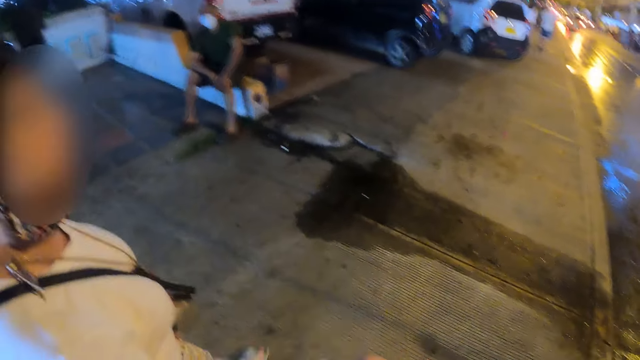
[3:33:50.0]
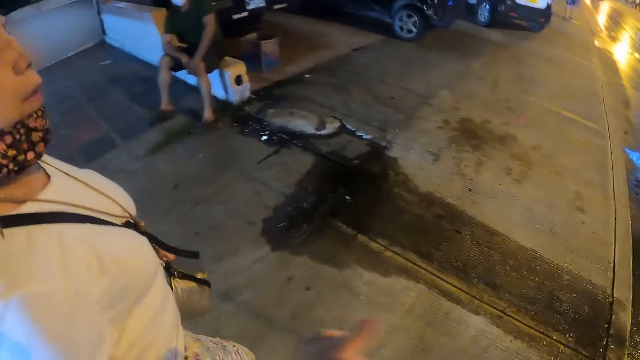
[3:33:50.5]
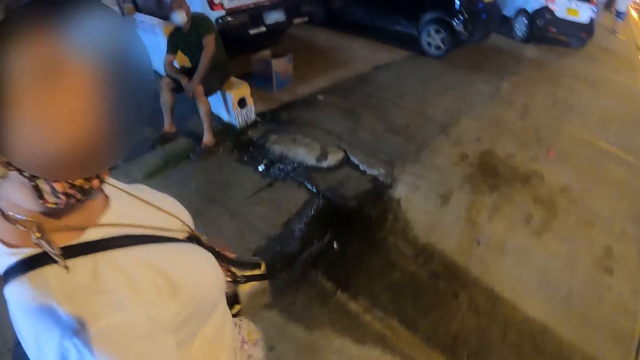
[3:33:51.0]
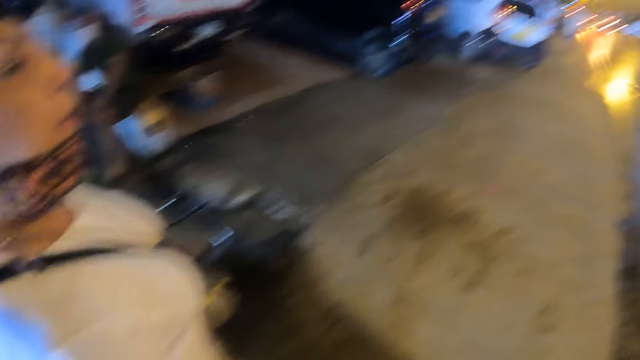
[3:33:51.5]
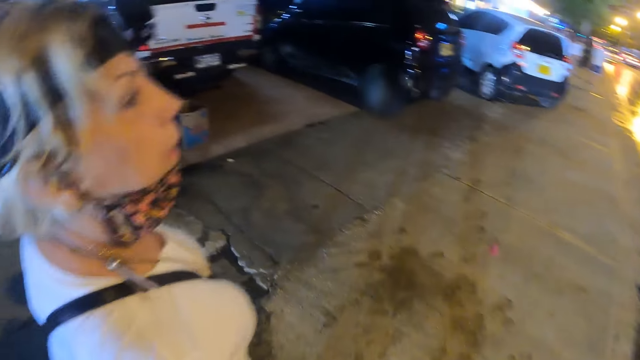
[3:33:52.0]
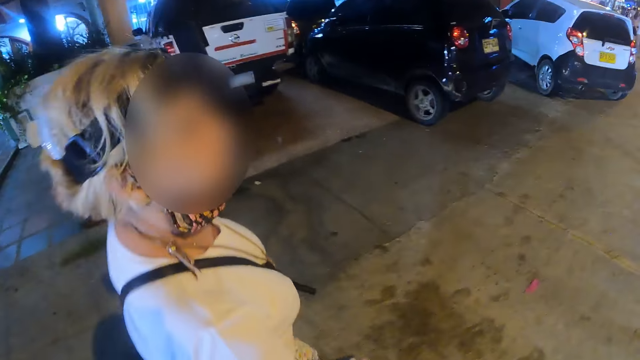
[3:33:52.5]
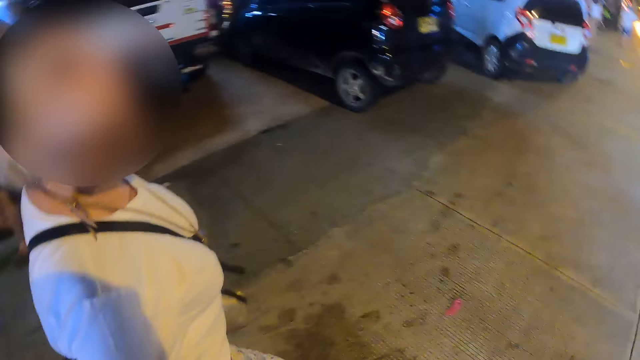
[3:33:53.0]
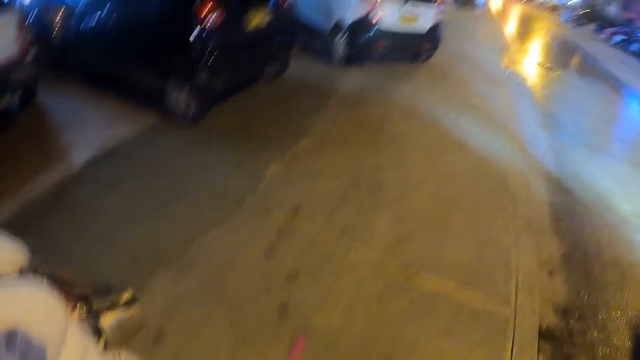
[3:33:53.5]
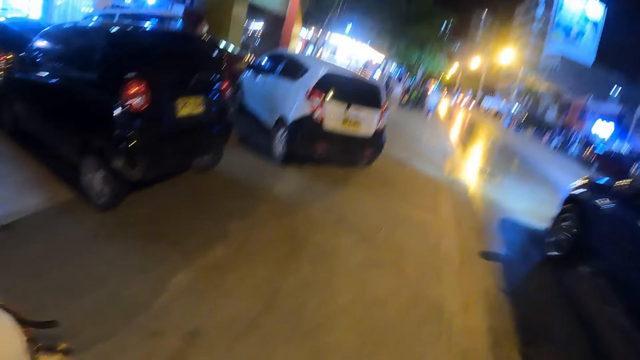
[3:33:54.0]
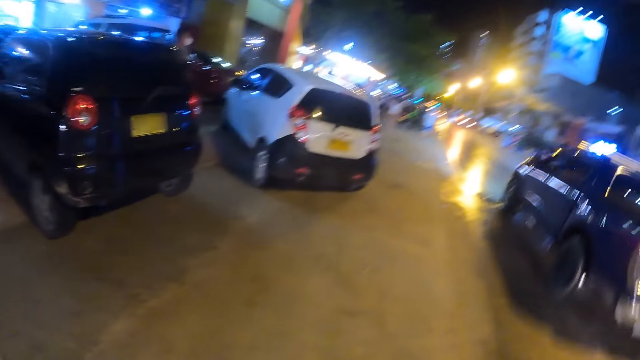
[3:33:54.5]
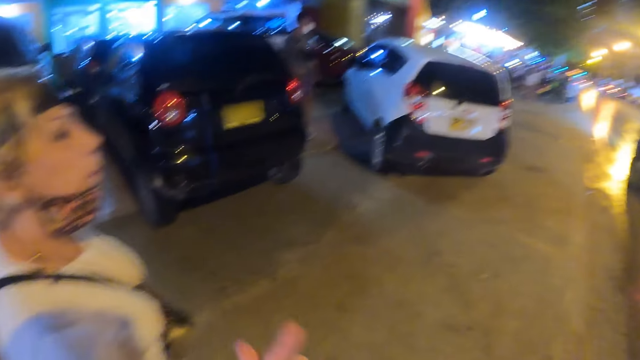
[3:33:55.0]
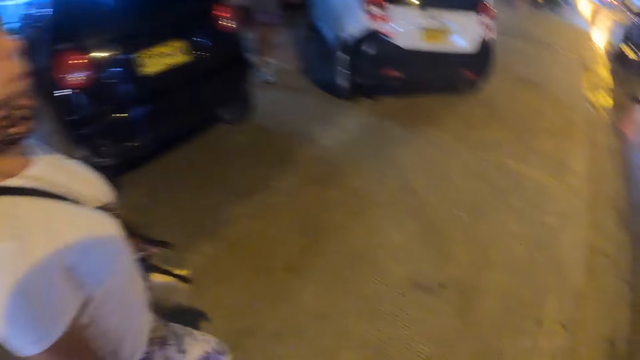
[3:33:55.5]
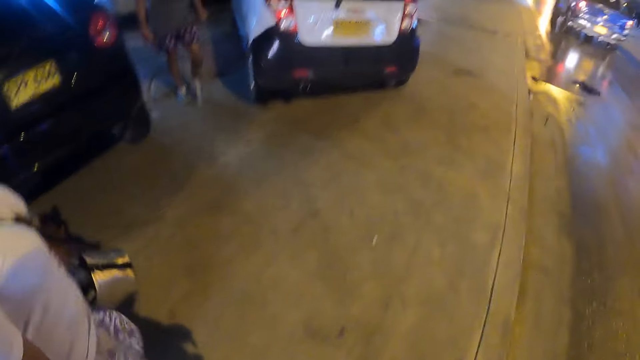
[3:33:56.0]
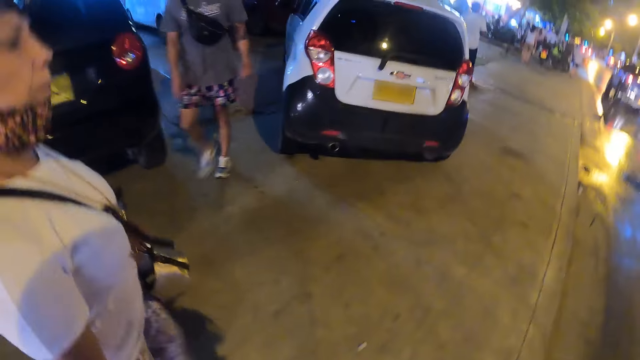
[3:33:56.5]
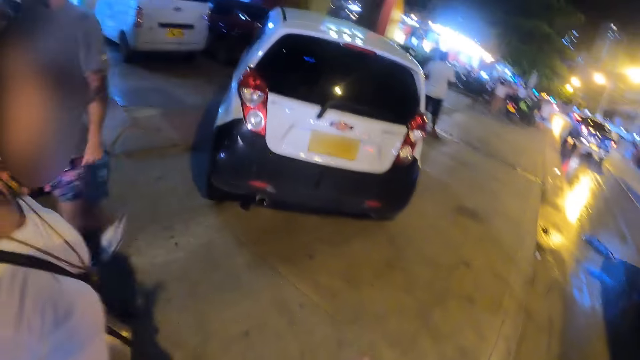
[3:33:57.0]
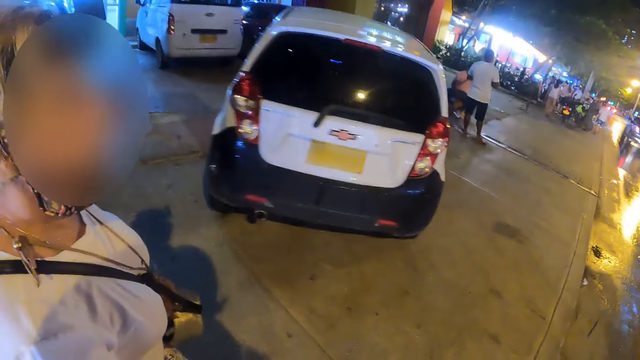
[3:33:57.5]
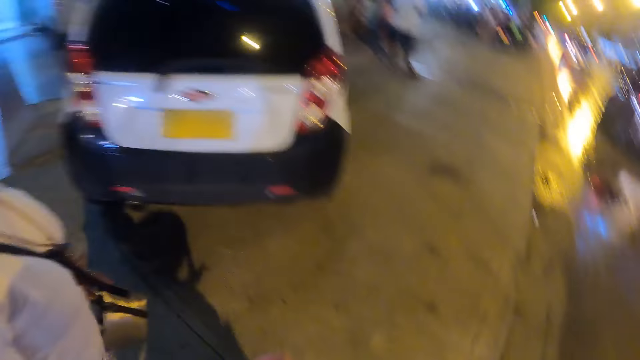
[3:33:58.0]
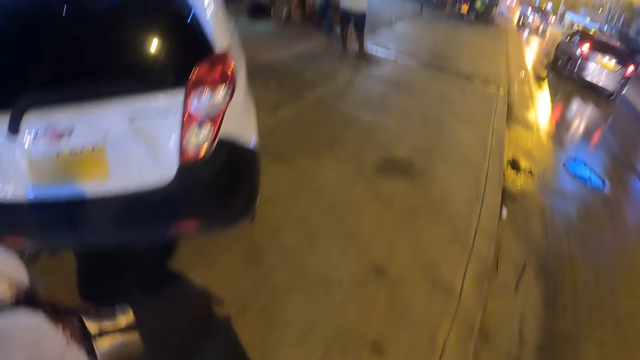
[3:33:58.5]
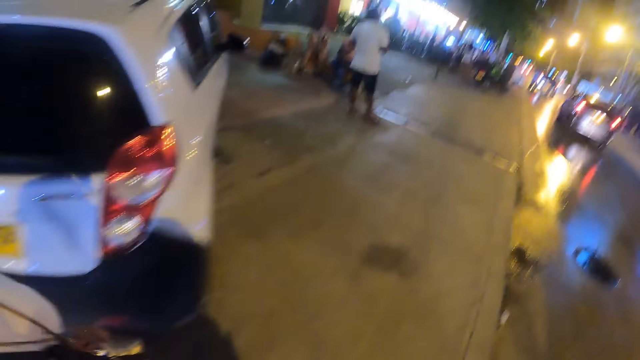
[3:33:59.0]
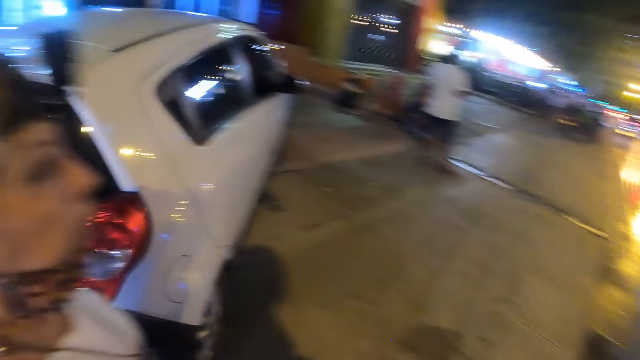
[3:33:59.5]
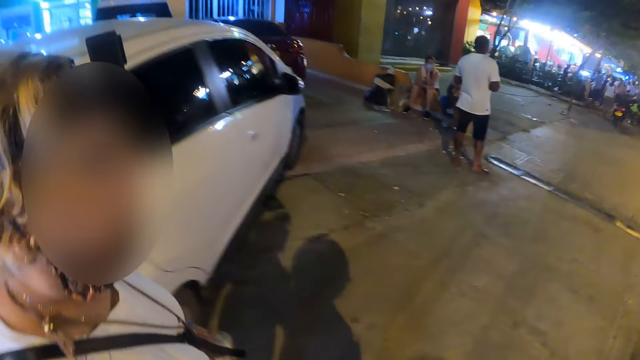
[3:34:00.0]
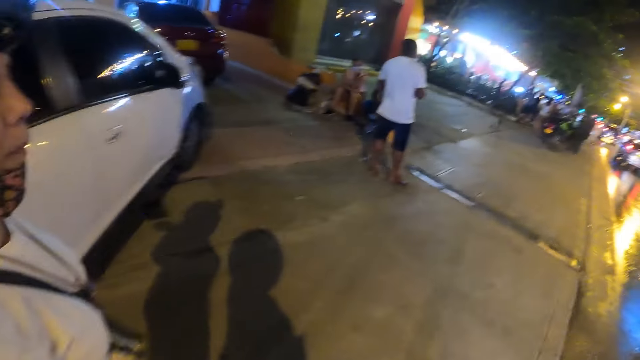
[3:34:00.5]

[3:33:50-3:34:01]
The camera wearer walks on a pavement road together with a person.

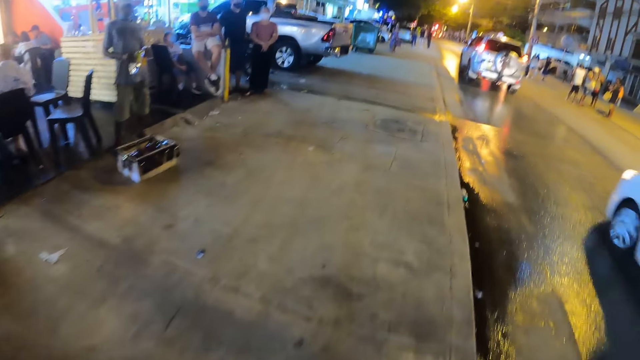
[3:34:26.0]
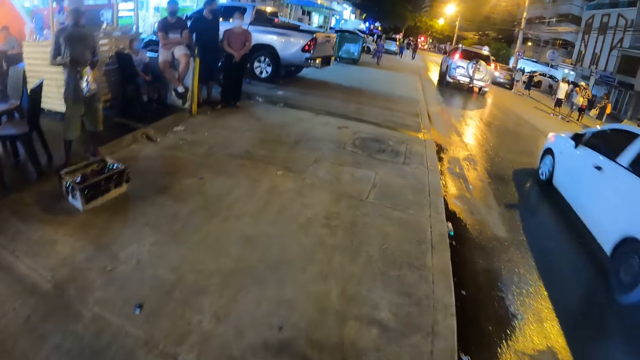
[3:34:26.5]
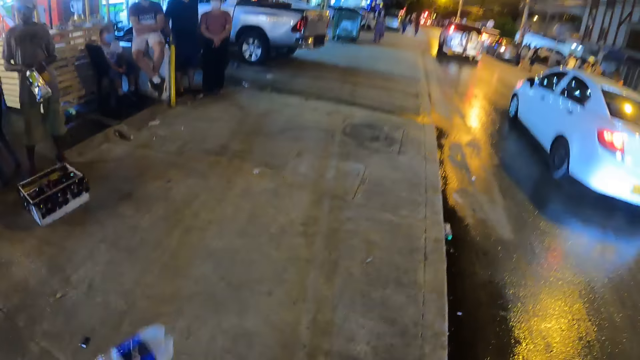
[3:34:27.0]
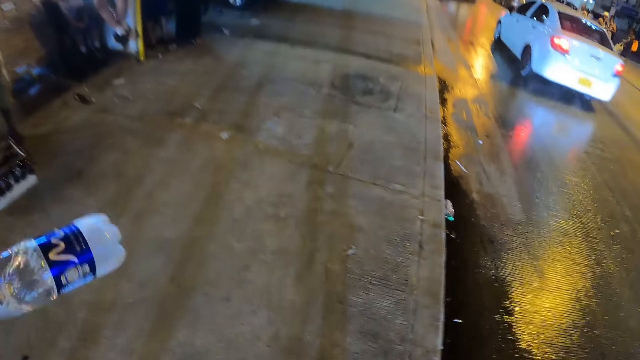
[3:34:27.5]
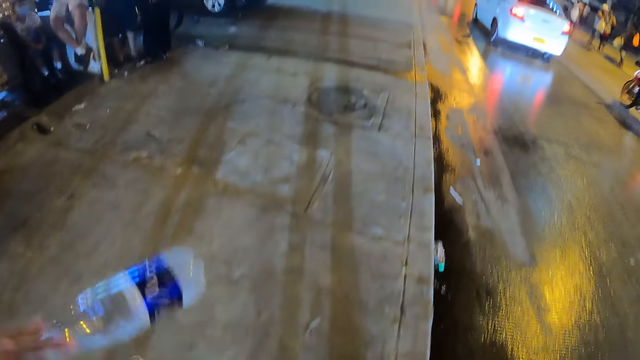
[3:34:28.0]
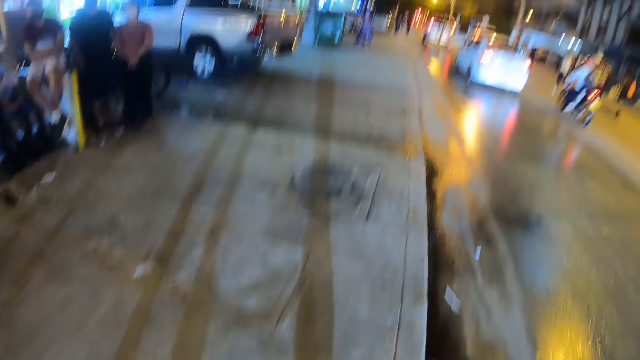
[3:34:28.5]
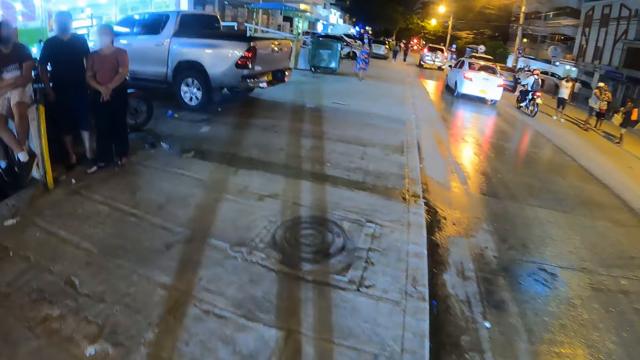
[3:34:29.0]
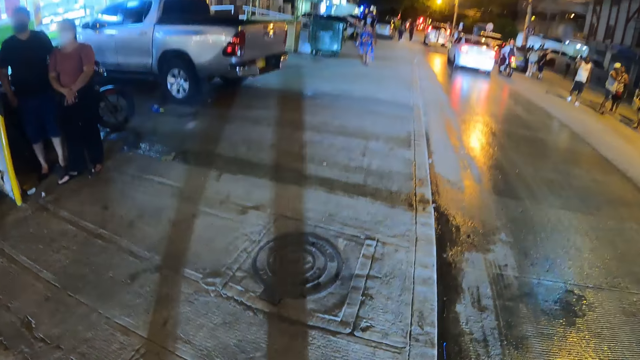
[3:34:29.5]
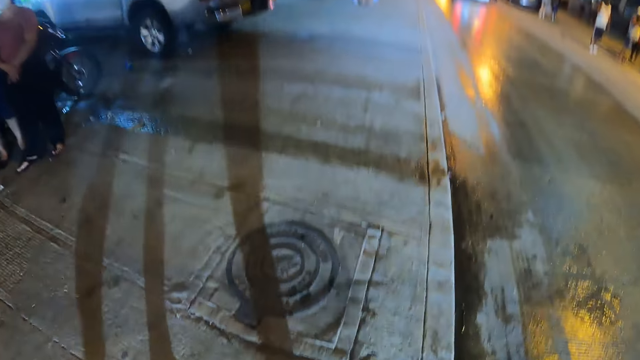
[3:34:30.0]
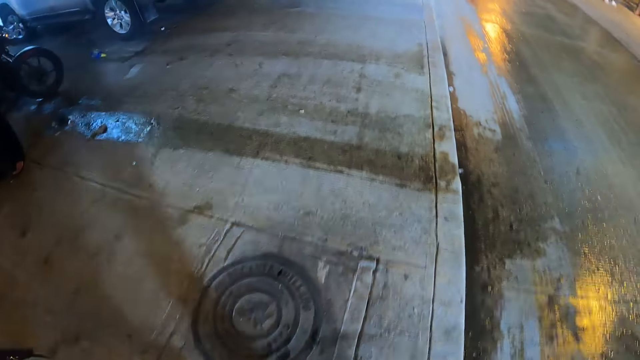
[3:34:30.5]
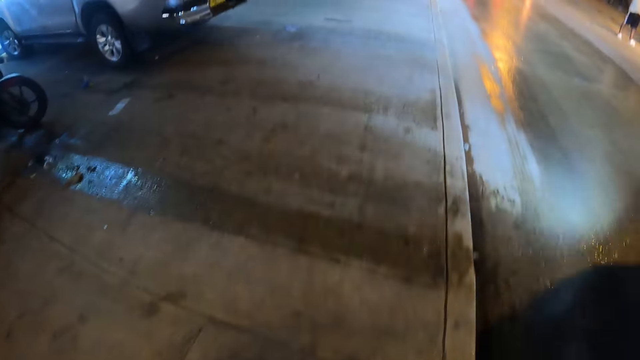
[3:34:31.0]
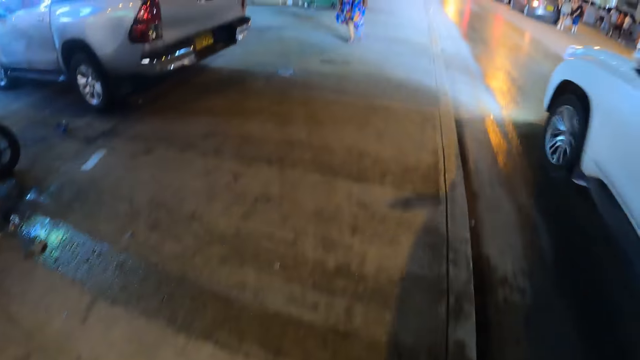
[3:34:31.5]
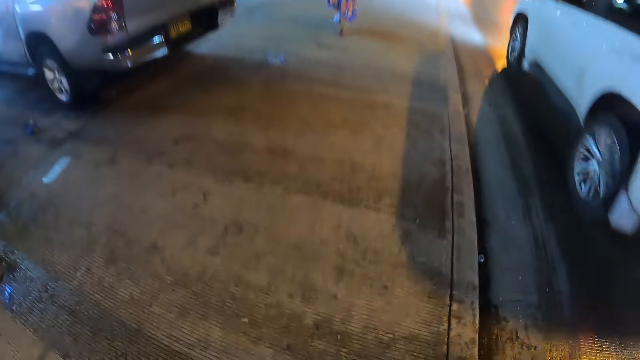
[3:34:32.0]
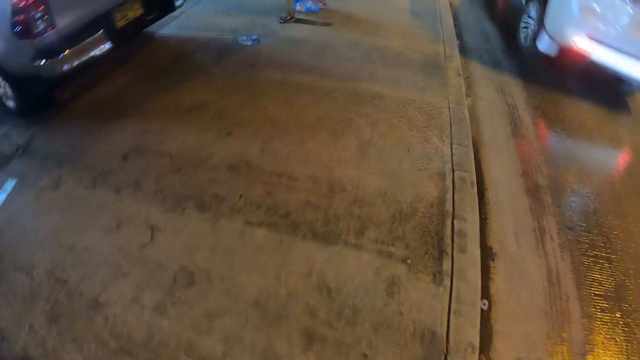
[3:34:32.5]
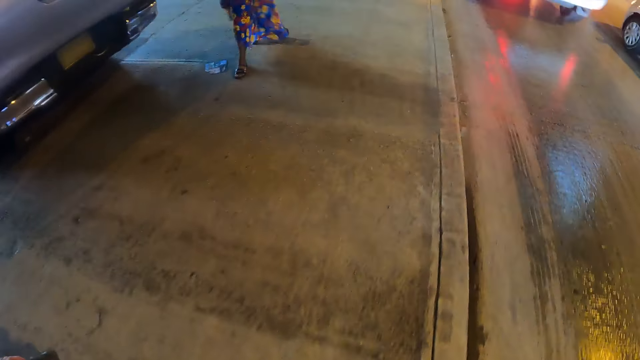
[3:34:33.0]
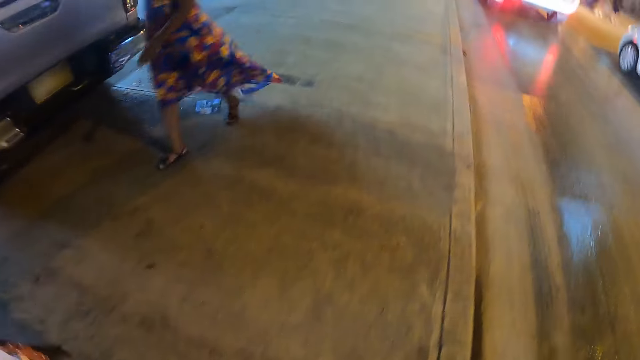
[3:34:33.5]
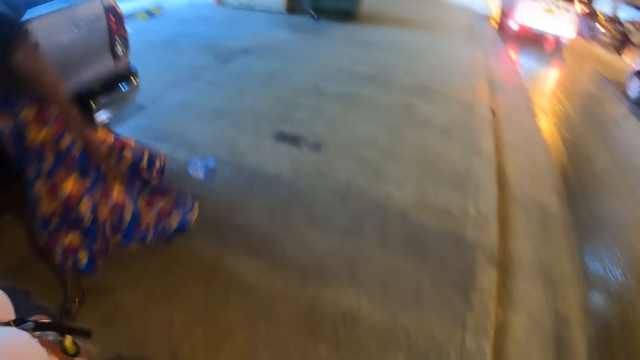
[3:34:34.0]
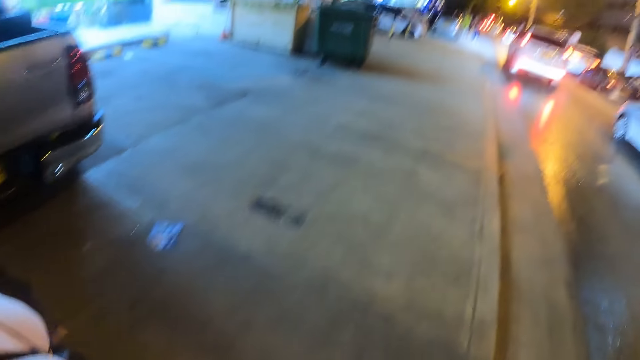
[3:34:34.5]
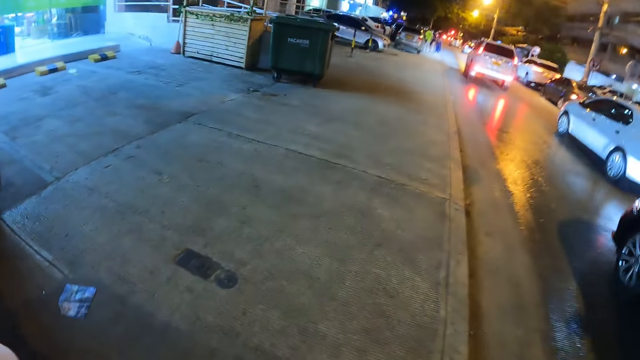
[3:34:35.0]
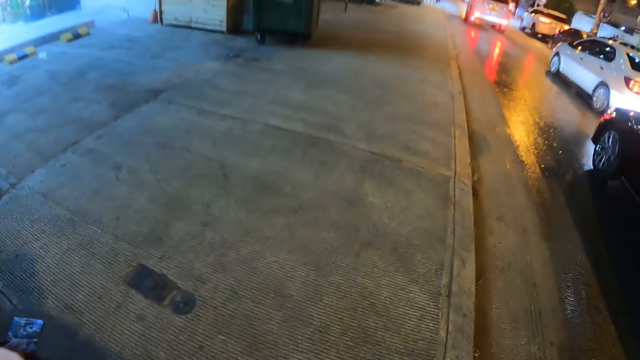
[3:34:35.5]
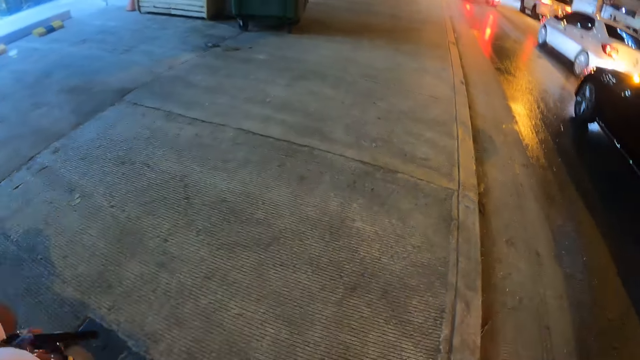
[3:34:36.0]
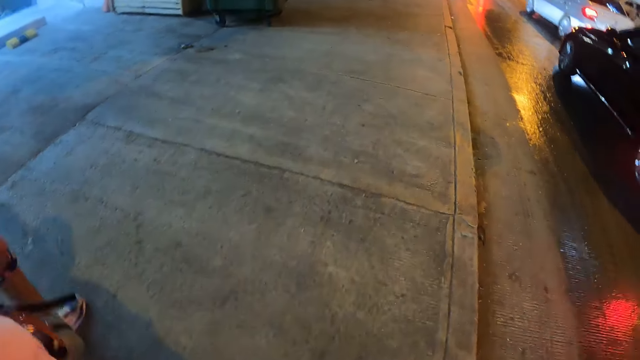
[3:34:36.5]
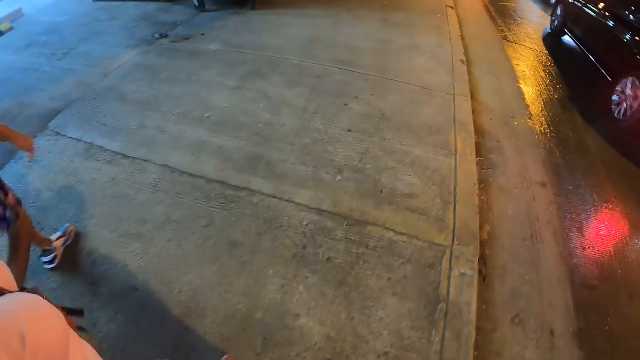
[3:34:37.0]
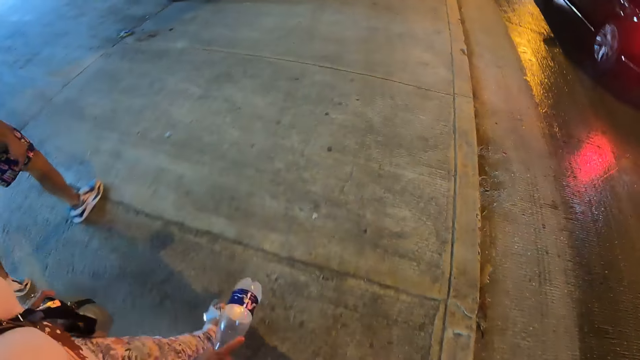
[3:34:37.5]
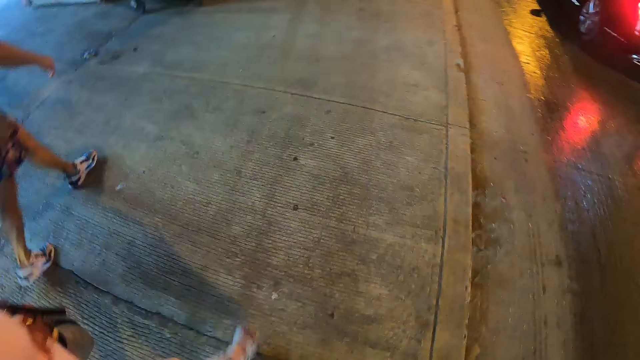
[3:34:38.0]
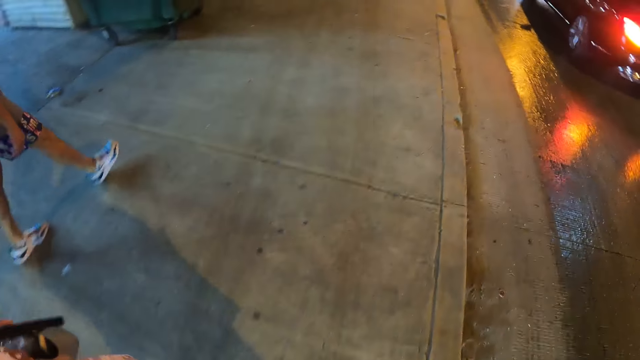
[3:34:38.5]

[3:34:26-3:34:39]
A woman holds the water bottle. The woman lifts the bottle. The camera wearer walks on a pavement road together with the woman.
